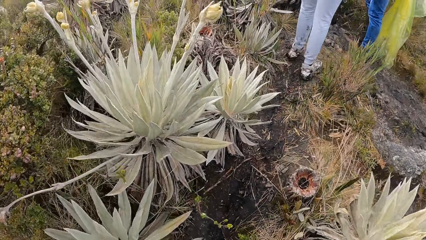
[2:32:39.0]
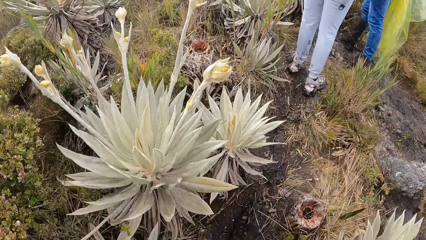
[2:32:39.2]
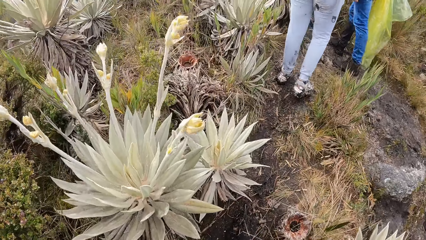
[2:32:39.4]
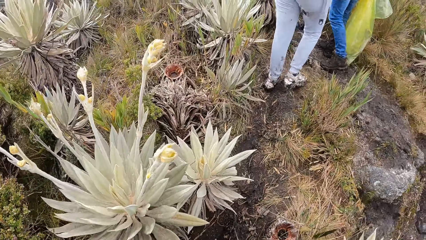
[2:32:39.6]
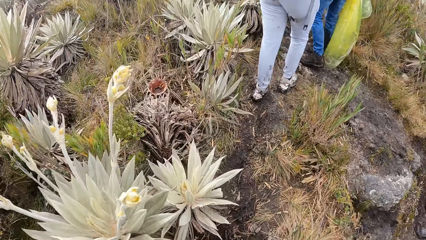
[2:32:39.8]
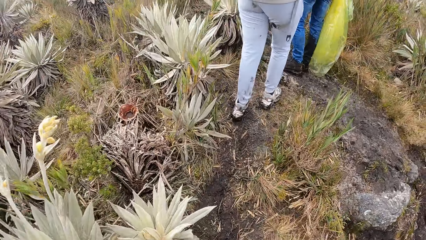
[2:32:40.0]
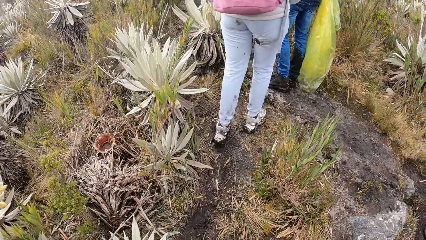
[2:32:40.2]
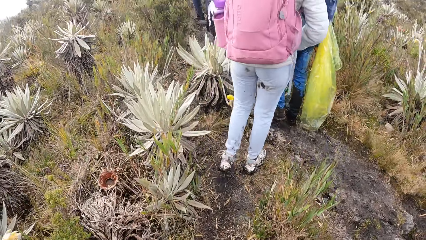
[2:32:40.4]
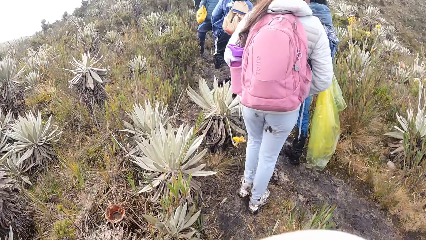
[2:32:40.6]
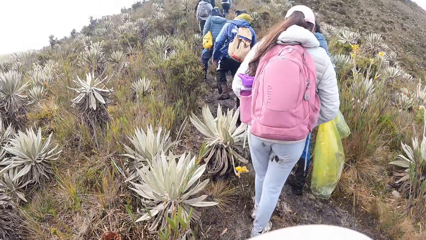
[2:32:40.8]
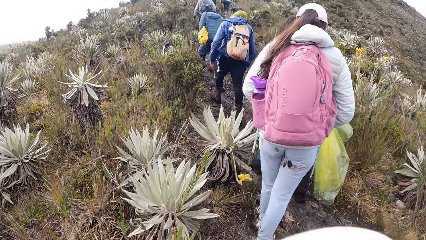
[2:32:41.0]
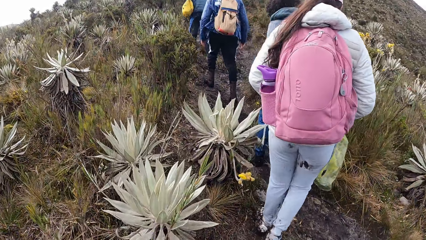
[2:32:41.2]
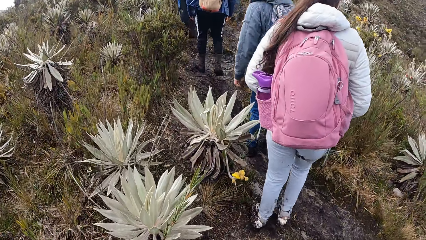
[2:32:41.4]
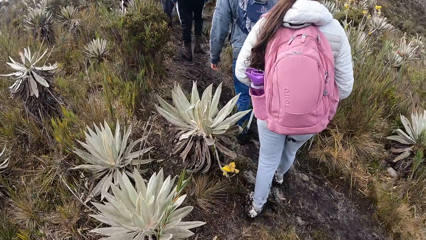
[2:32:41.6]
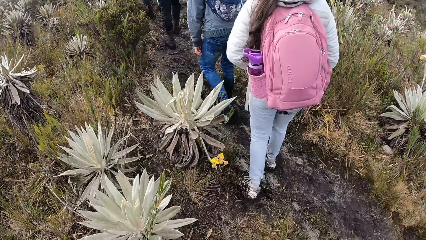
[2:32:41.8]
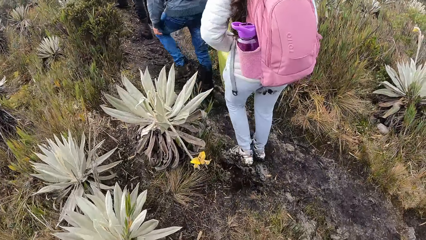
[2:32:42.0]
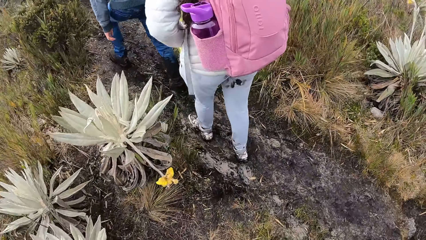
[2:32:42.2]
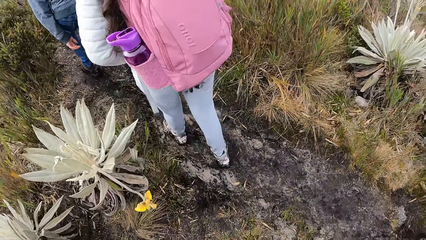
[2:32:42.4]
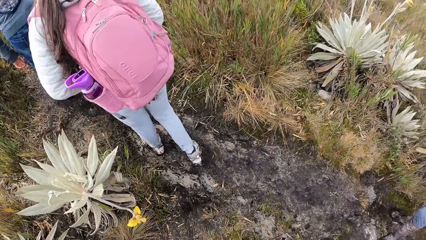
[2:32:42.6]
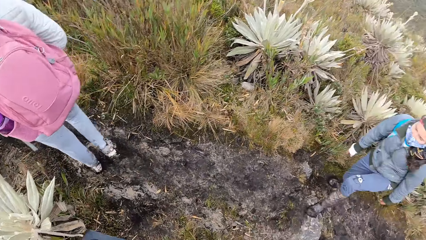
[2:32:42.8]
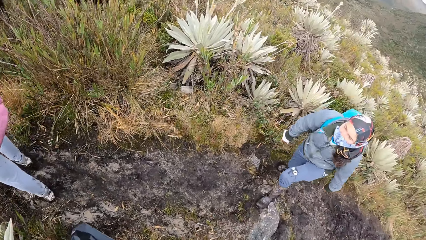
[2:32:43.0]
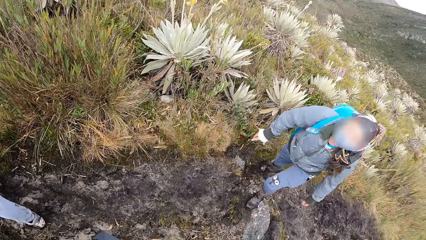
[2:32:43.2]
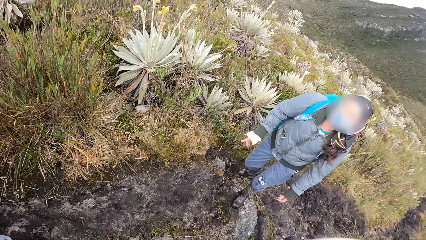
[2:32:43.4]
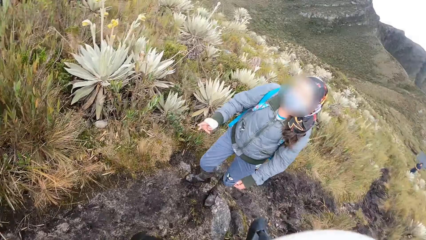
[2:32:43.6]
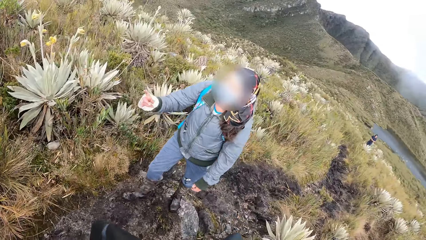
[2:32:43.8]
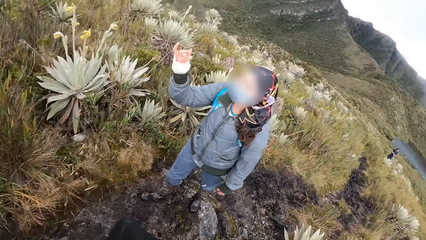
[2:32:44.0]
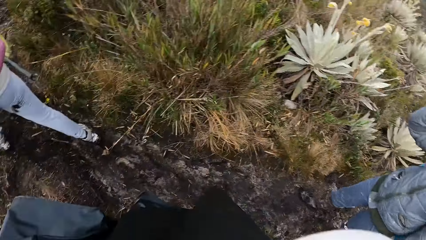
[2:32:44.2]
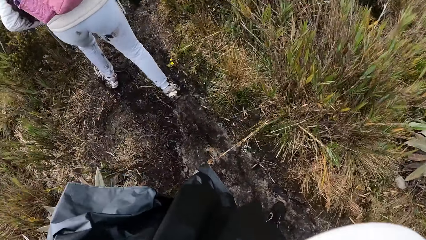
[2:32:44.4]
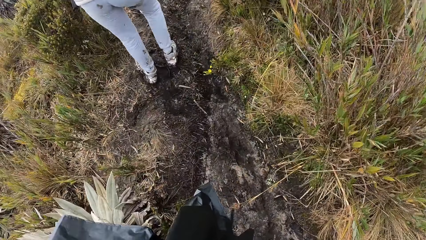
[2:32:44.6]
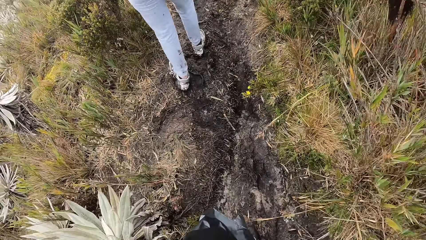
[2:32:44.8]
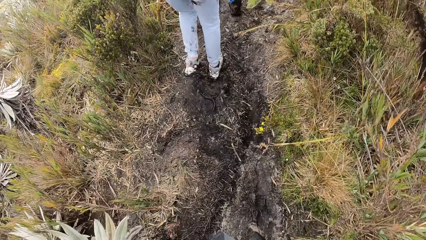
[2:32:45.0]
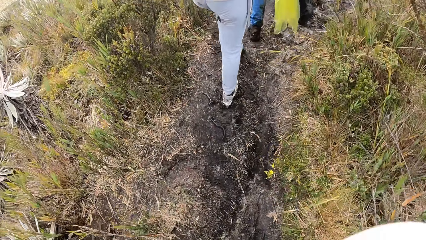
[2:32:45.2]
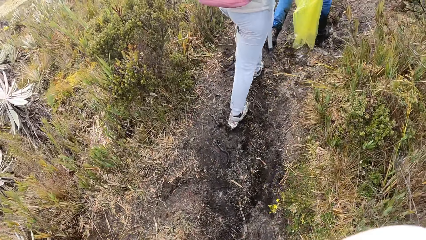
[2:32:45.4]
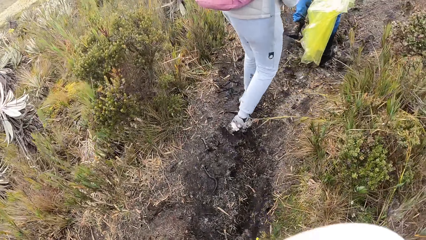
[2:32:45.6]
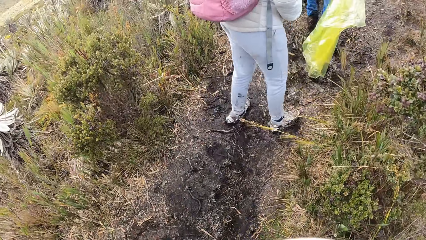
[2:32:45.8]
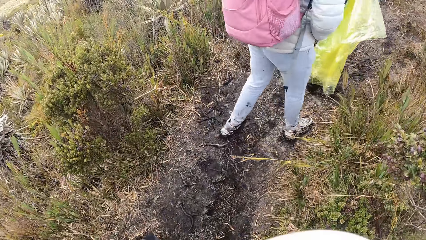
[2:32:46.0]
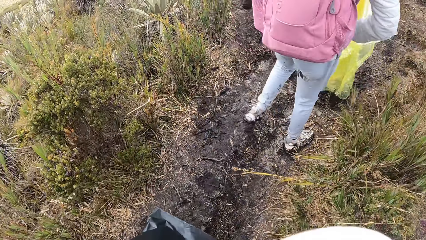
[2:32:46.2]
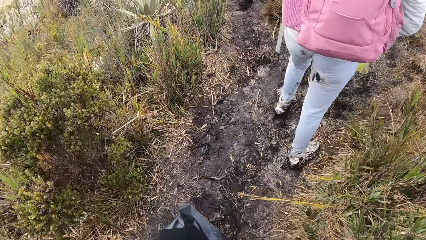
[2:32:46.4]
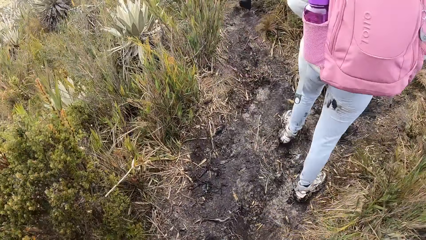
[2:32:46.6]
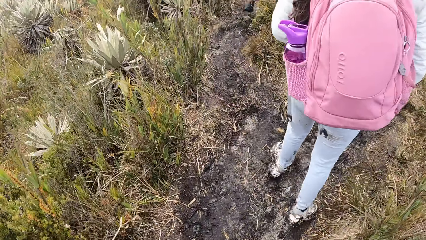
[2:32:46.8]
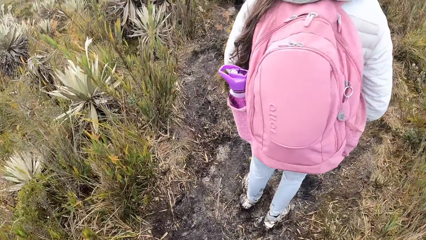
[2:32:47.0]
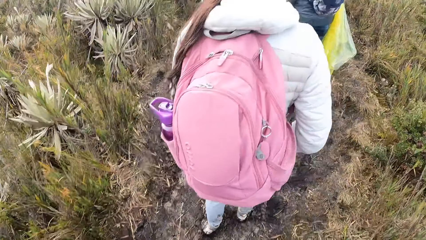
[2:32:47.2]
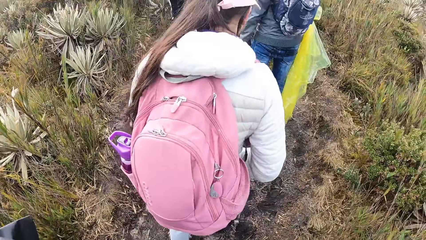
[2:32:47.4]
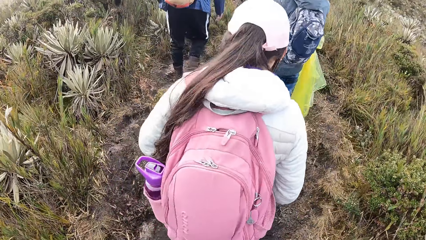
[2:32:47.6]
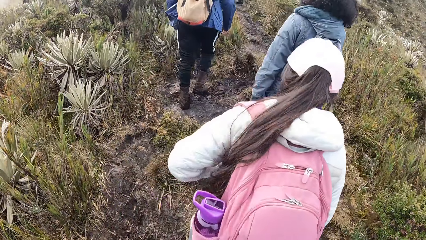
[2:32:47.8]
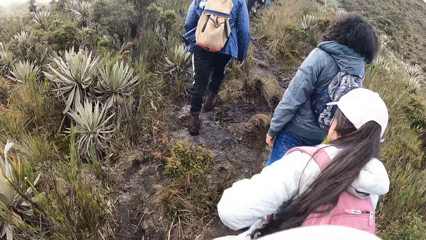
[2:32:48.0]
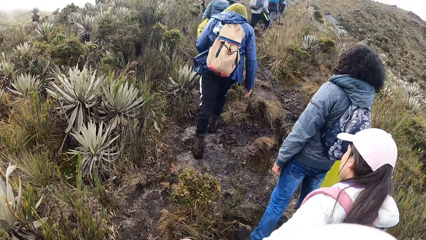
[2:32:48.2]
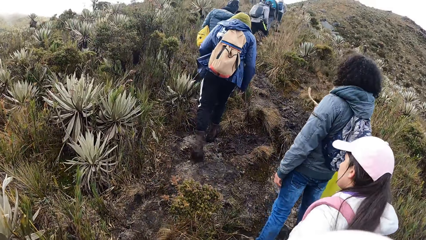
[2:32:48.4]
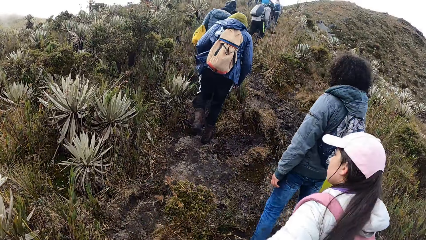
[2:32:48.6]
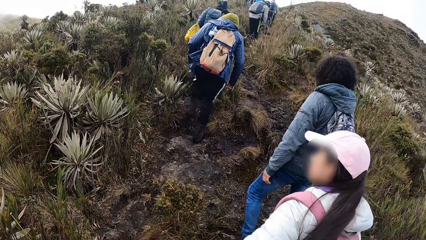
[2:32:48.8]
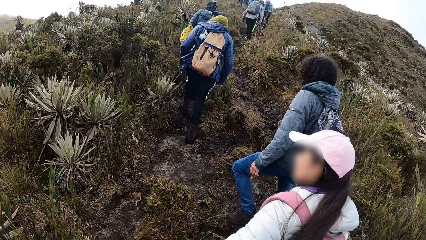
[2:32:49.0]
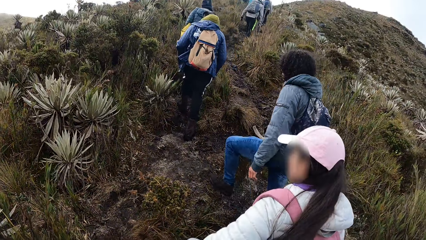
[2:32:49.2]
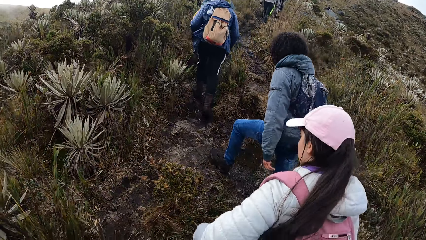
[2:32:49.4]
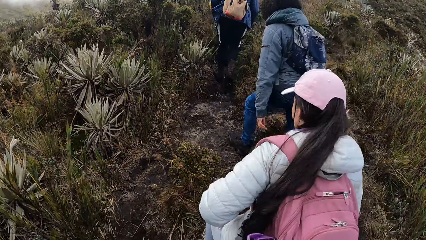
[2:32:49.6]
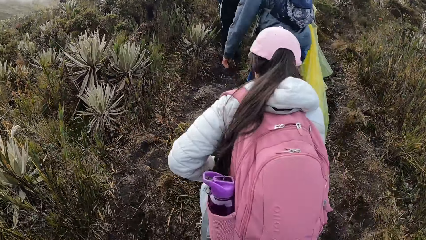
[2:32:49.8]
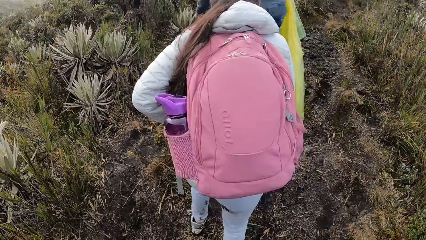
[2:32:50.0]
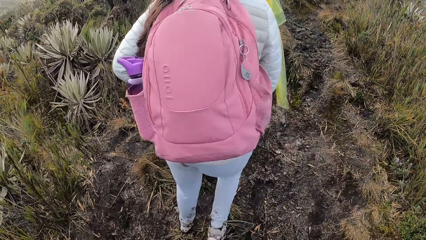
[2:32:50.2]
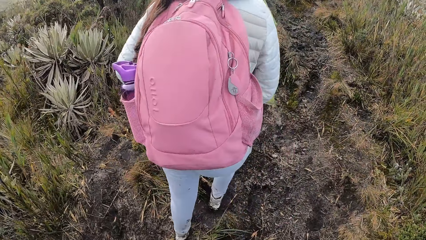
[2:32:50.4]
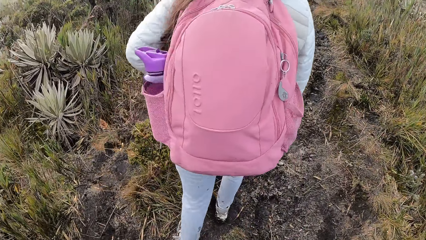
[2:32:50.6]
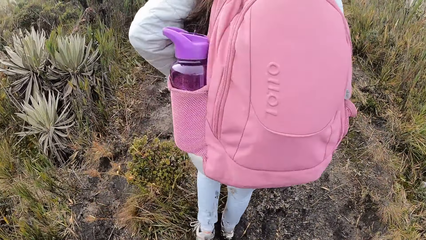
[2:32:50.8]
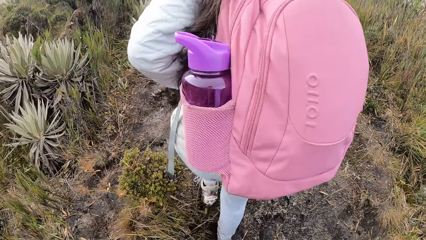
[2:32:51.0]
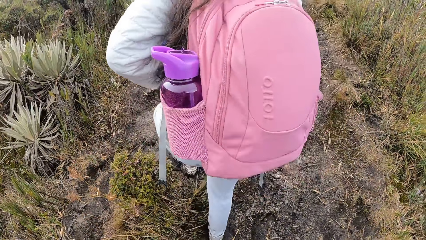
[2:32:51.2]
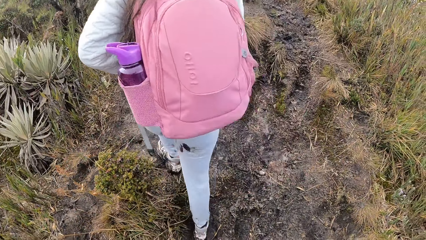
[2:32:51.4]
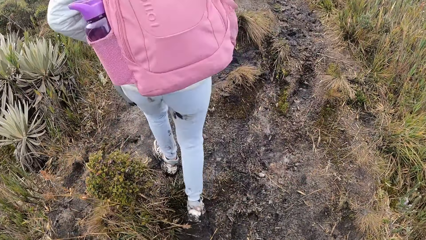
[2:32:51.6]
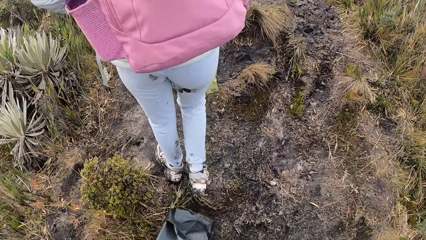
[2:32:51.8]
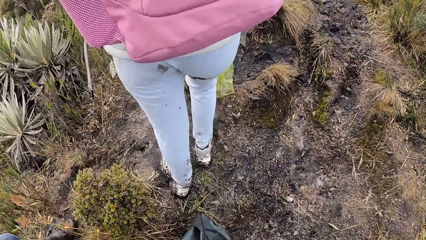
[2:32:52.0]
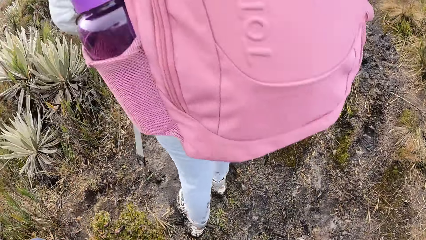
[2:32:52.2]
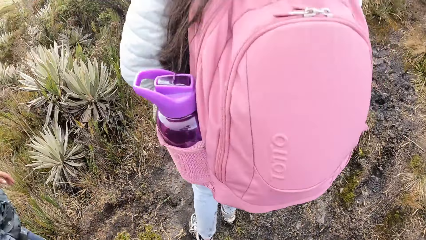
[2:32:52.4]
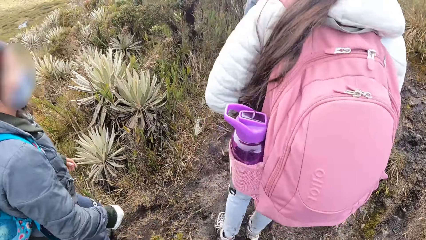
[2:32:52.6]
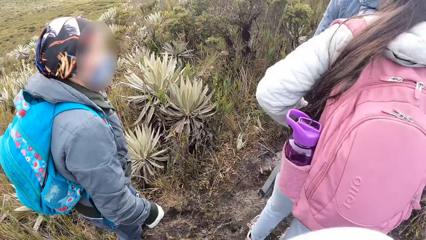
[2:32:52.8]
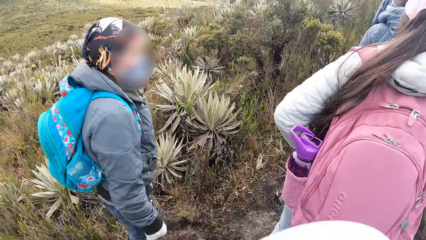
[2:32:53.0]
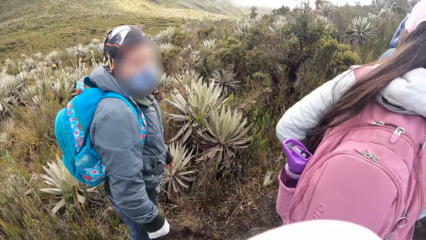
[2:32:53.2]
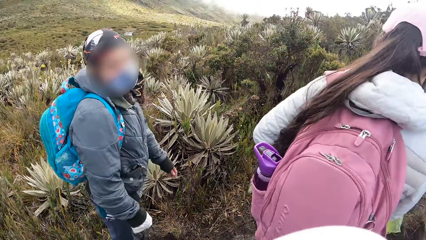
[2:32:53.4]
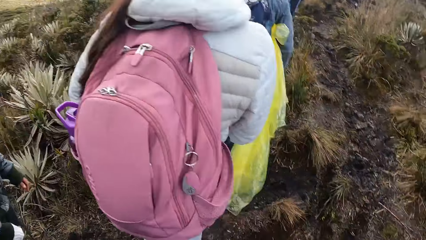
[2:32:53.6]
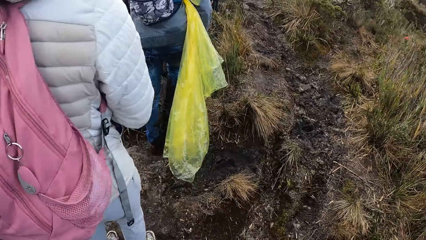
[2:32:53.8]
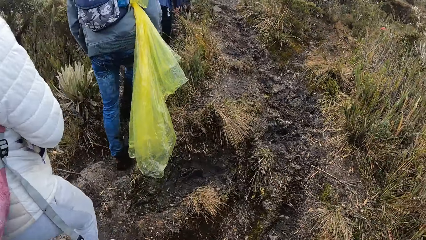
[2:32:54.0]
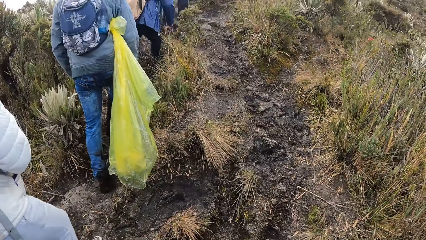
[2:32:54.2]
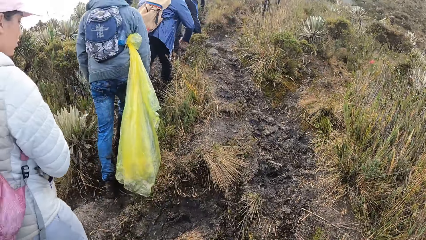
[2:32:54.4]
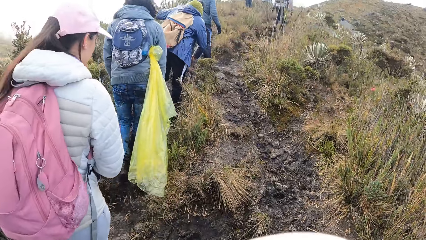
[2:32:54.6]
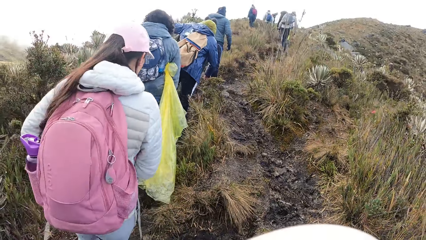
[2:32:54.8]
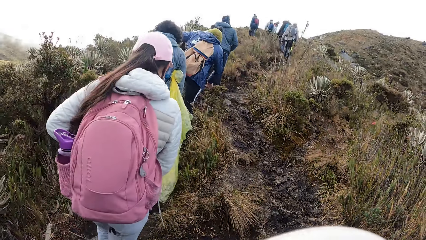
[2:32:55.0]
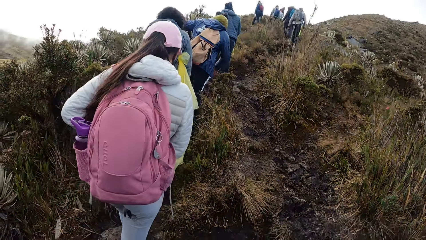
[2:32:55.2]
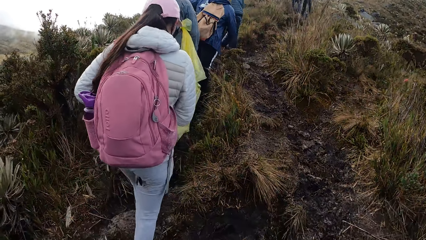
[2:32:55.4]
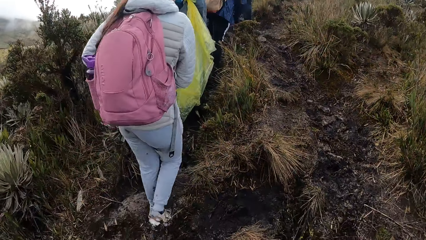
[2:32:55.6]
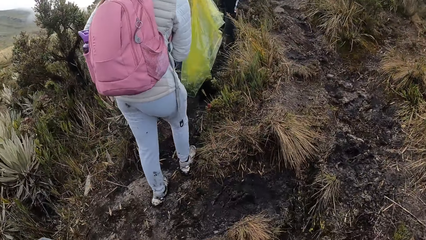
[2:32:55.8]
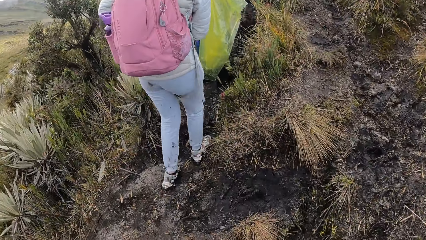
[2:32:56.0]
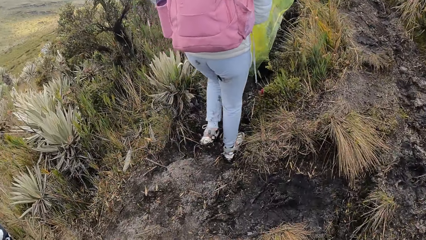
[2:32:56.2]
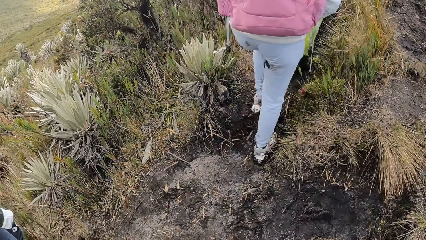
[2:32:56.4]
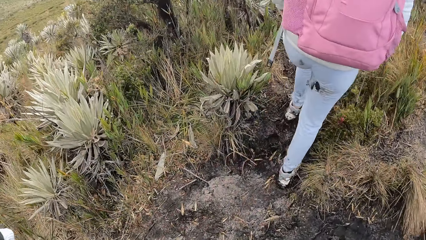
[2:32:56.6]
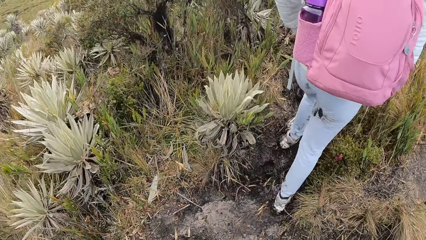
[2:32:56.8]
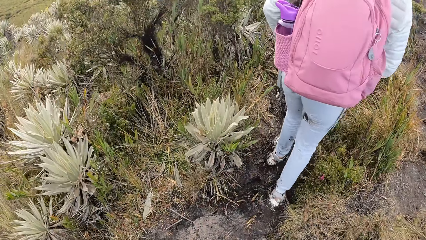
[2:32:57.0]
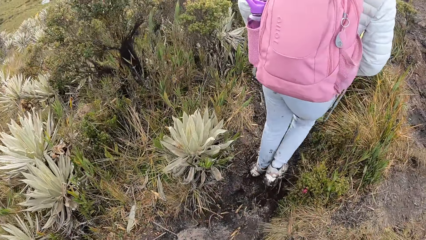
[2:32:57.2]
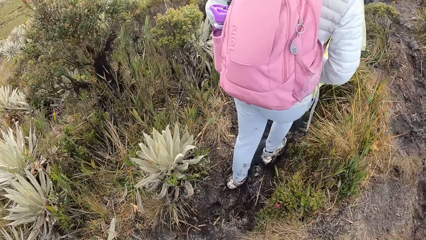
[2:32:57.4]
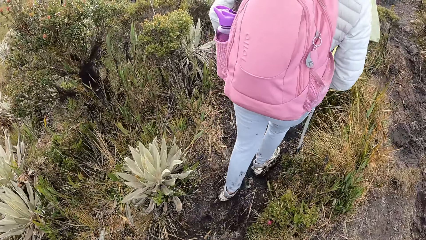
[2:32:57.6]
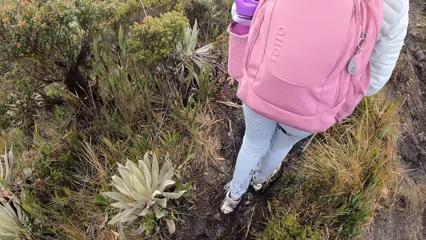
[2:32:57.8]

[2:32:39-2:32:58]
A lady walks around in the field. A man climbs on a slope in the field and points with the right hand in the field. The lady walks around in the field. The camera wearer walks around in the field. The lady walks around in the field. The man stands in the field. The lady walks around in the field. The camera wearer walks around in the field.
